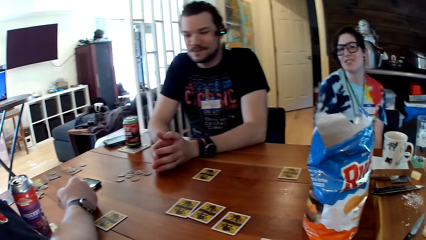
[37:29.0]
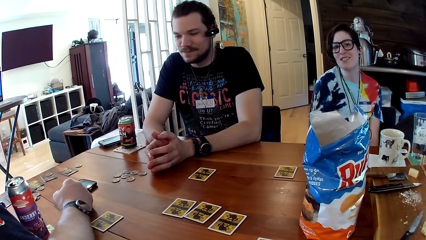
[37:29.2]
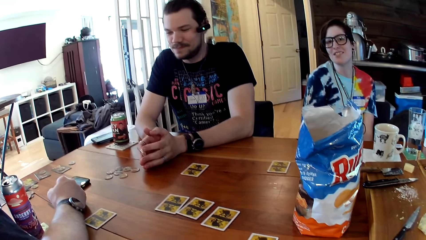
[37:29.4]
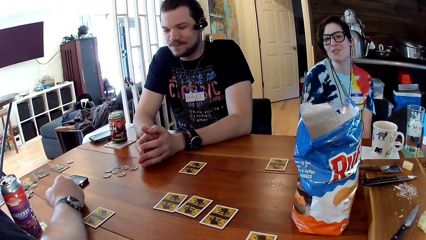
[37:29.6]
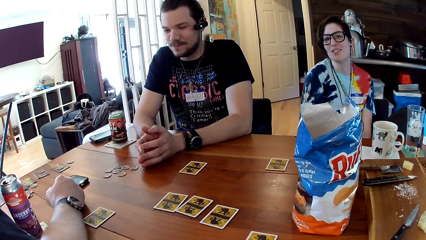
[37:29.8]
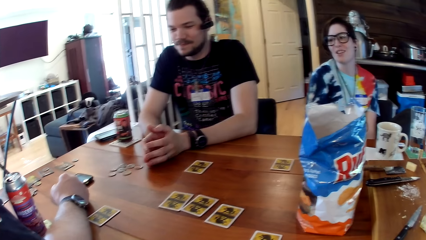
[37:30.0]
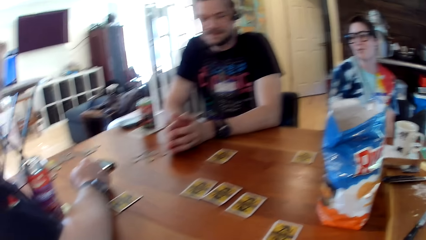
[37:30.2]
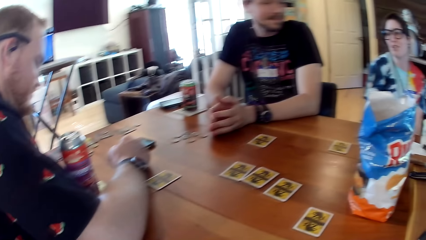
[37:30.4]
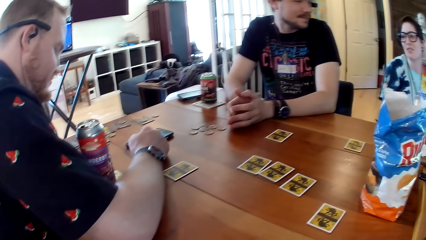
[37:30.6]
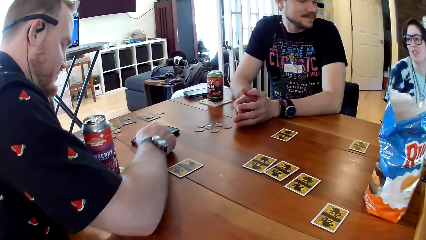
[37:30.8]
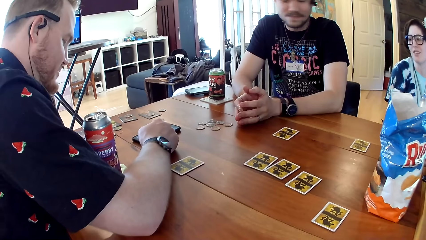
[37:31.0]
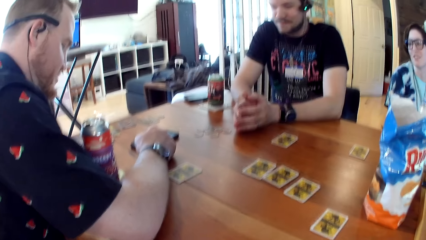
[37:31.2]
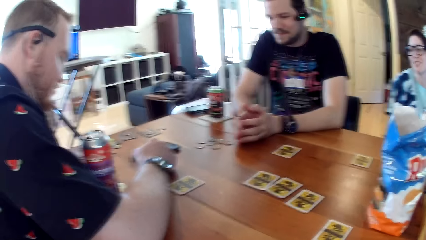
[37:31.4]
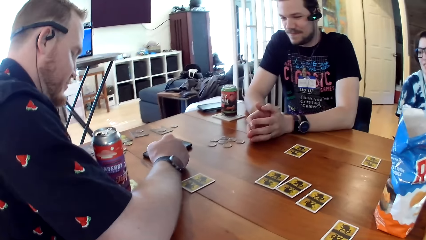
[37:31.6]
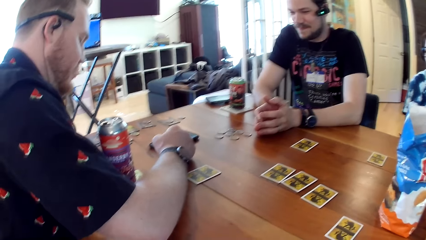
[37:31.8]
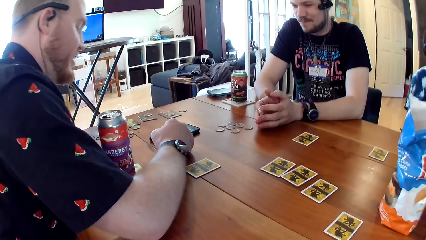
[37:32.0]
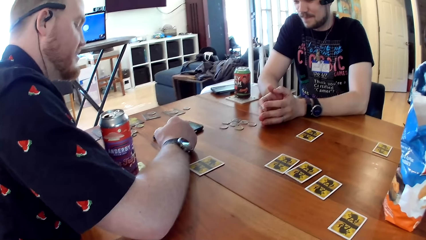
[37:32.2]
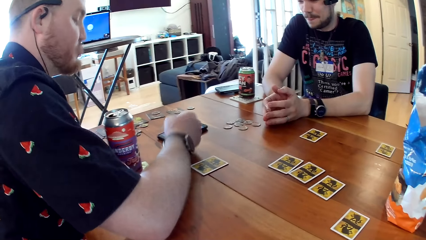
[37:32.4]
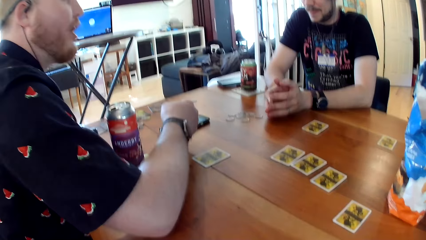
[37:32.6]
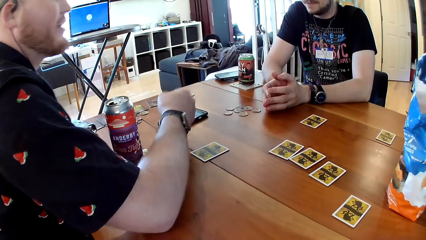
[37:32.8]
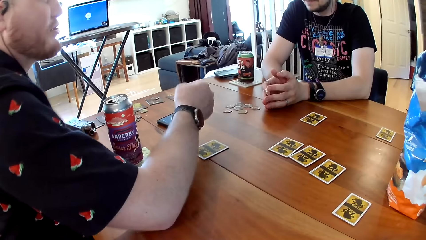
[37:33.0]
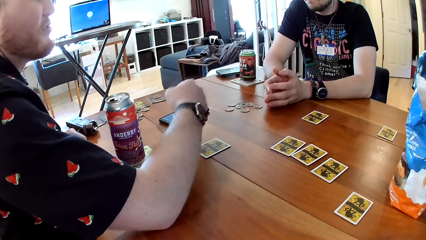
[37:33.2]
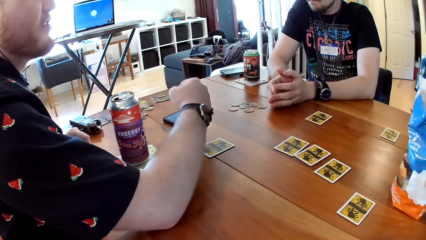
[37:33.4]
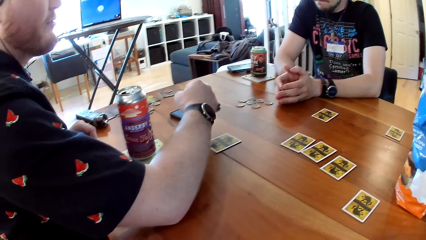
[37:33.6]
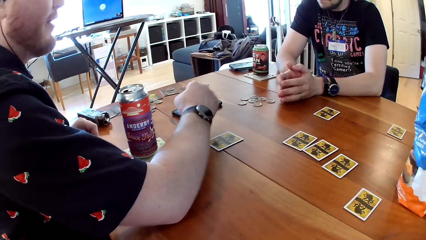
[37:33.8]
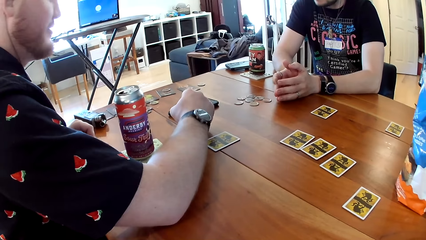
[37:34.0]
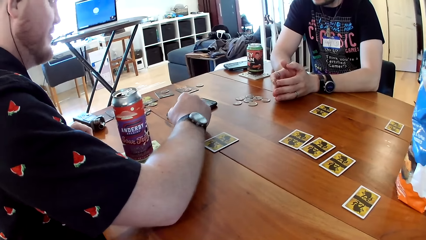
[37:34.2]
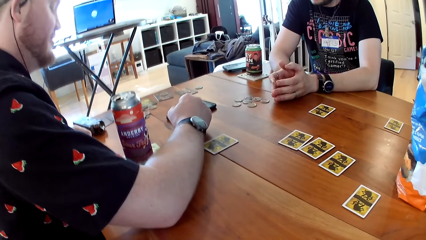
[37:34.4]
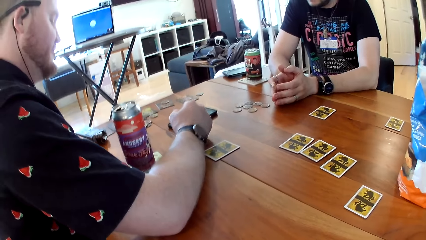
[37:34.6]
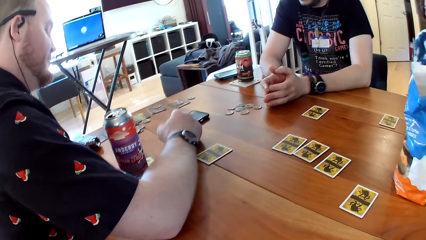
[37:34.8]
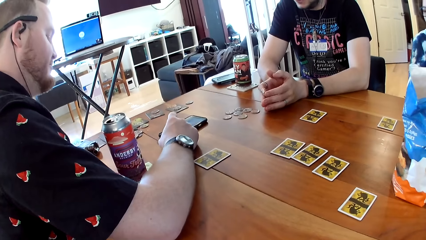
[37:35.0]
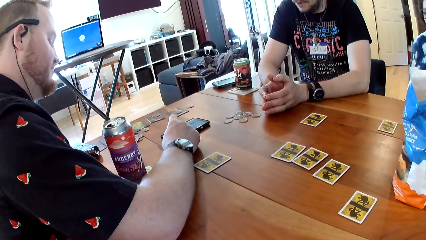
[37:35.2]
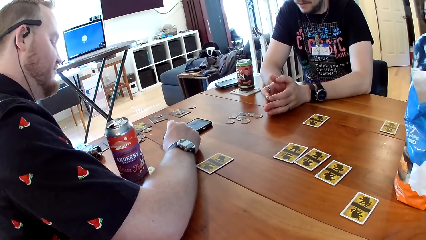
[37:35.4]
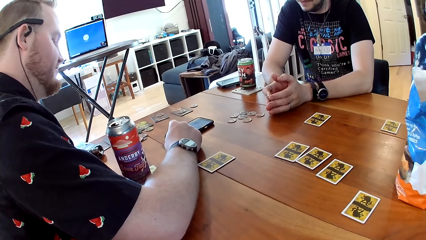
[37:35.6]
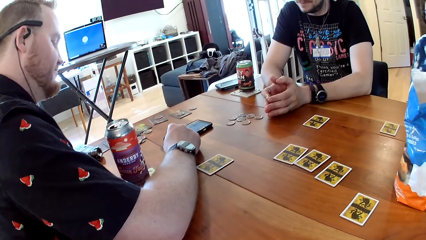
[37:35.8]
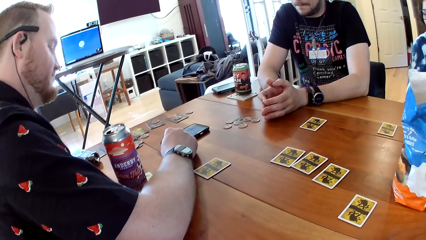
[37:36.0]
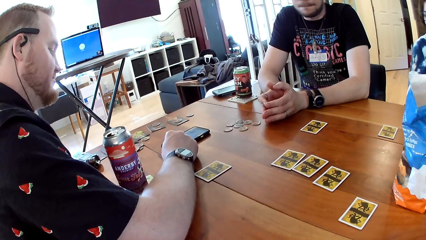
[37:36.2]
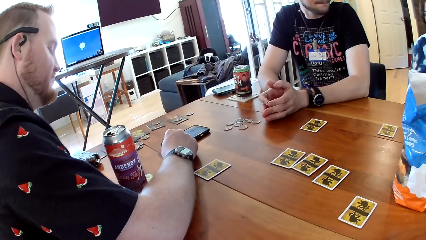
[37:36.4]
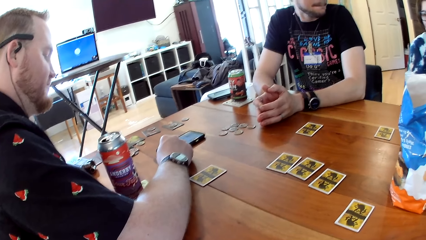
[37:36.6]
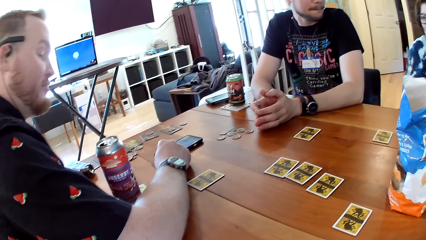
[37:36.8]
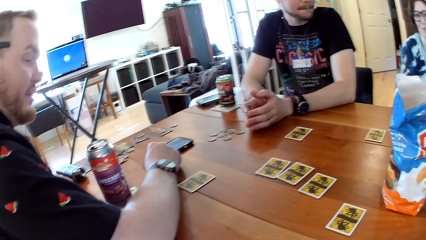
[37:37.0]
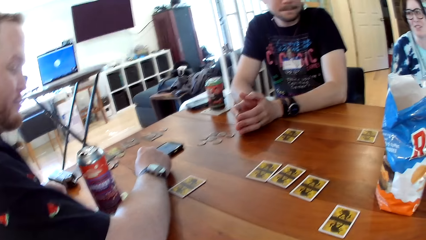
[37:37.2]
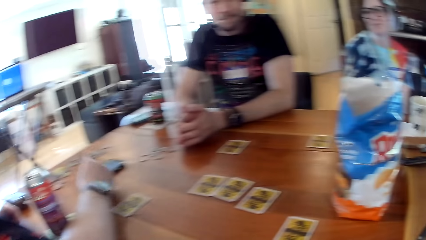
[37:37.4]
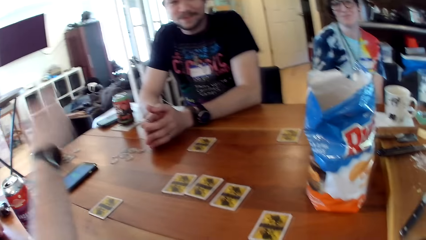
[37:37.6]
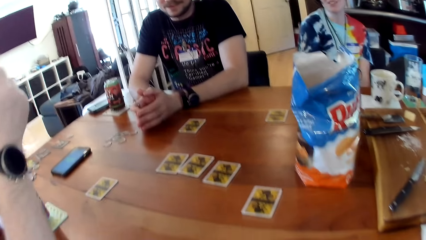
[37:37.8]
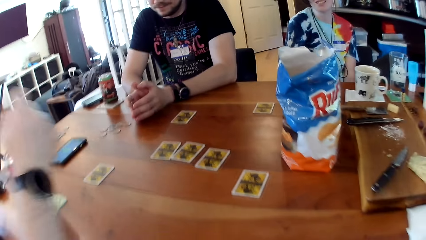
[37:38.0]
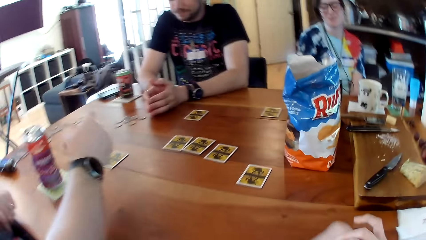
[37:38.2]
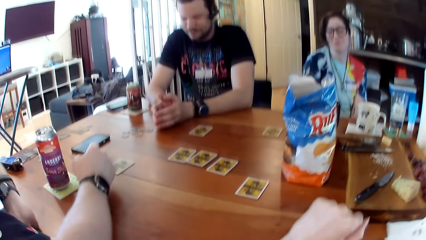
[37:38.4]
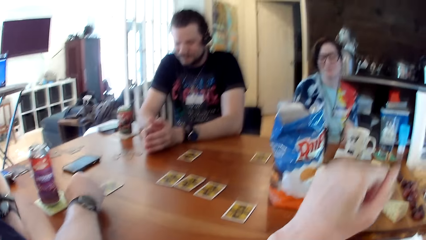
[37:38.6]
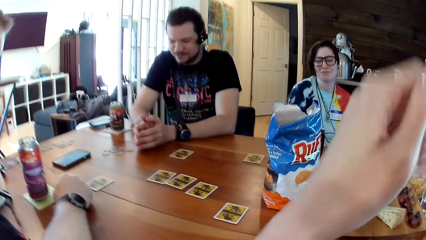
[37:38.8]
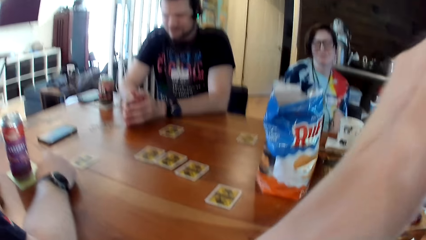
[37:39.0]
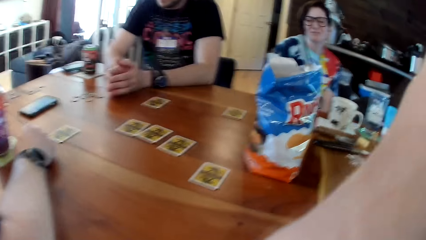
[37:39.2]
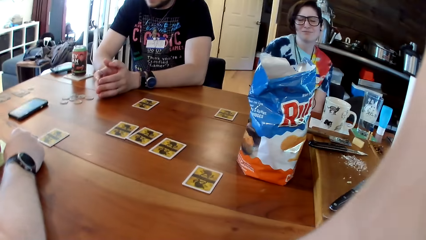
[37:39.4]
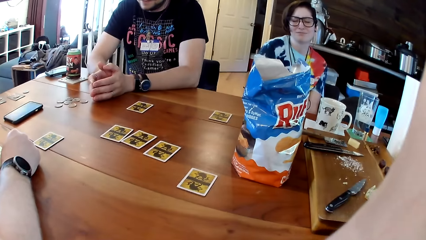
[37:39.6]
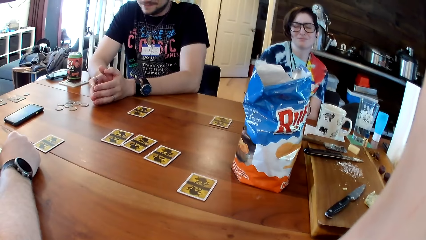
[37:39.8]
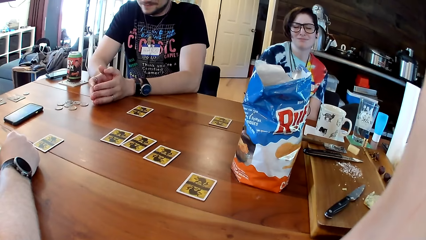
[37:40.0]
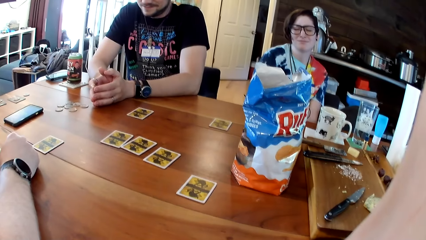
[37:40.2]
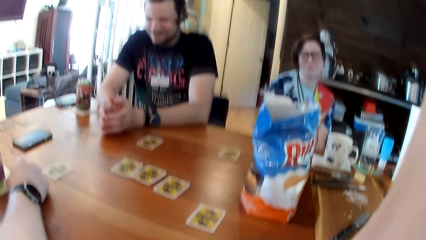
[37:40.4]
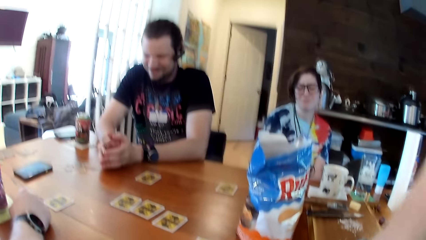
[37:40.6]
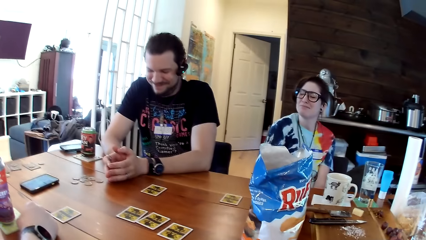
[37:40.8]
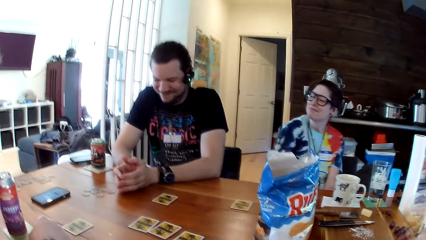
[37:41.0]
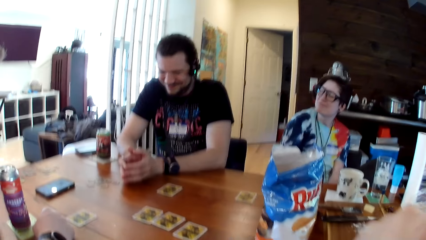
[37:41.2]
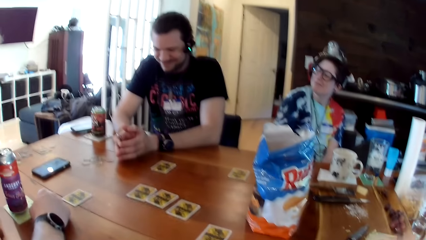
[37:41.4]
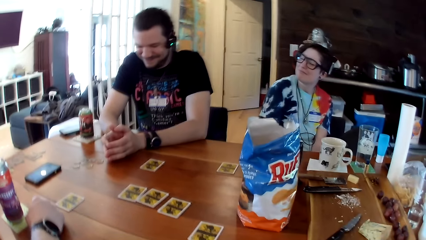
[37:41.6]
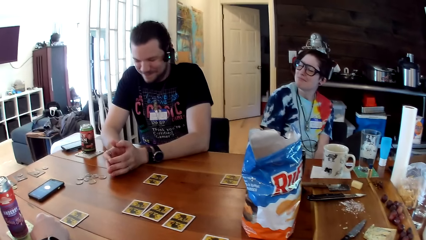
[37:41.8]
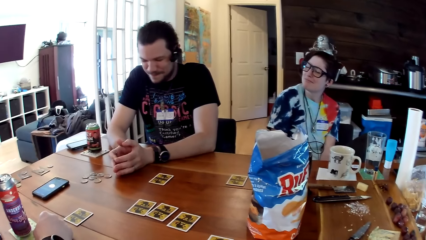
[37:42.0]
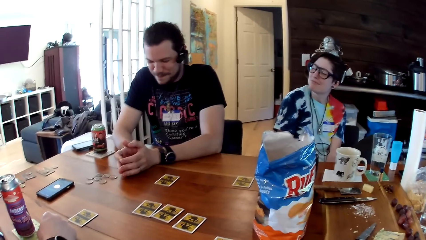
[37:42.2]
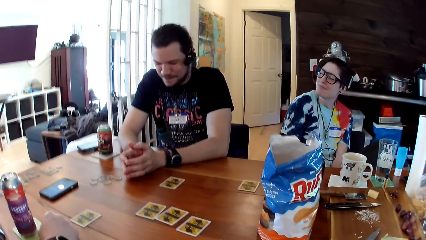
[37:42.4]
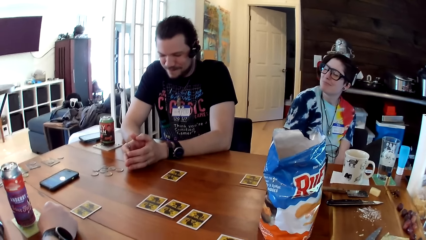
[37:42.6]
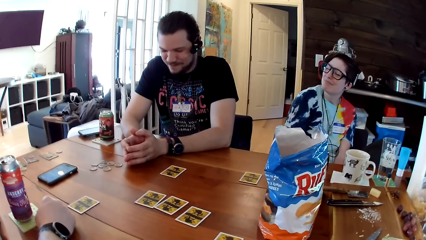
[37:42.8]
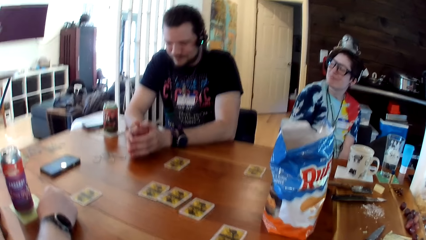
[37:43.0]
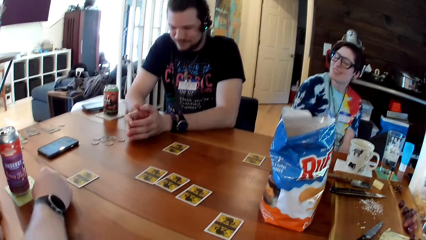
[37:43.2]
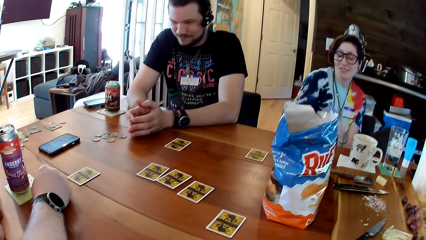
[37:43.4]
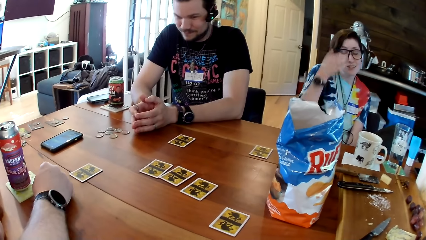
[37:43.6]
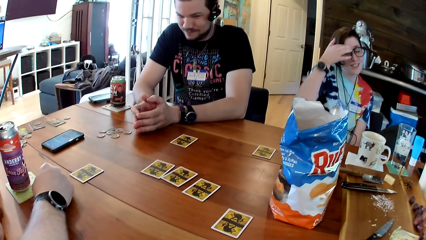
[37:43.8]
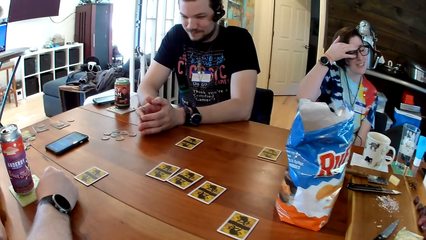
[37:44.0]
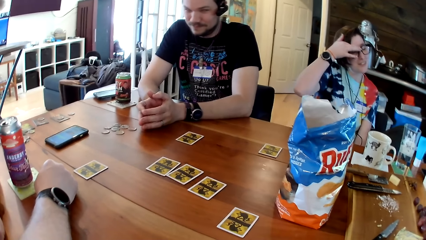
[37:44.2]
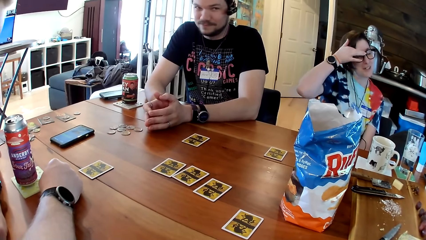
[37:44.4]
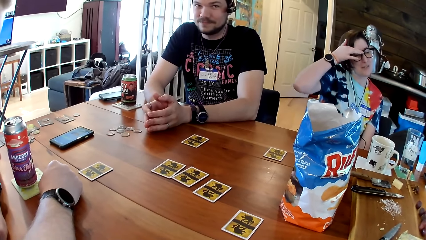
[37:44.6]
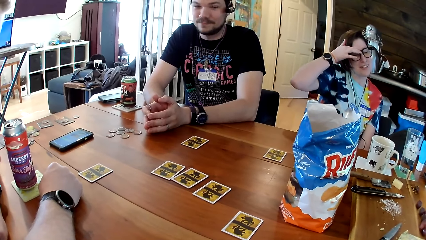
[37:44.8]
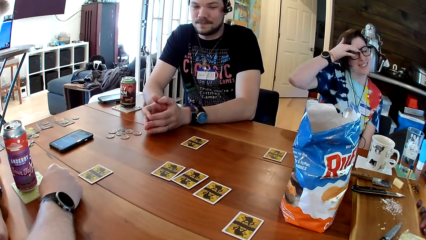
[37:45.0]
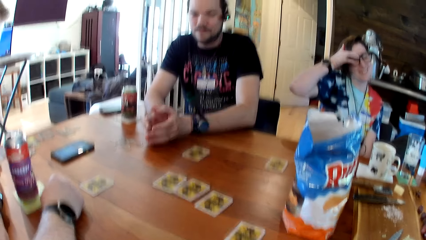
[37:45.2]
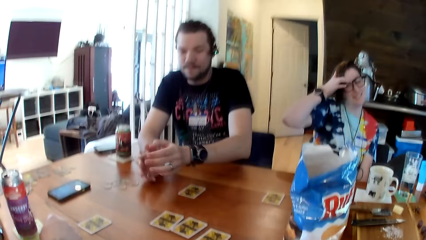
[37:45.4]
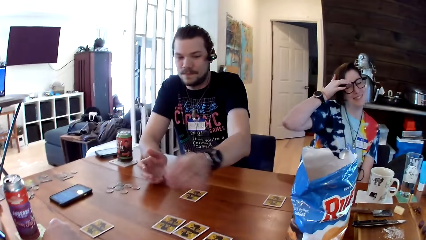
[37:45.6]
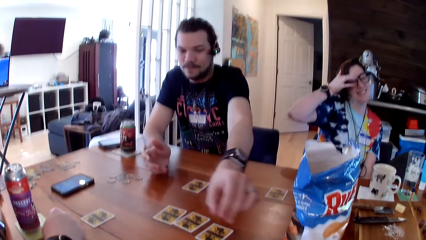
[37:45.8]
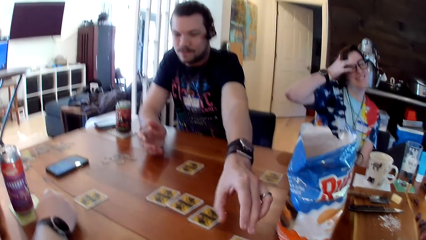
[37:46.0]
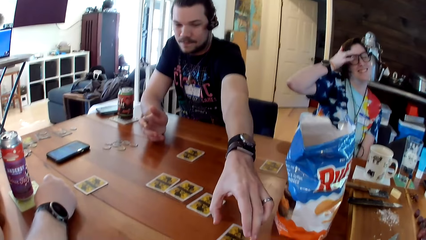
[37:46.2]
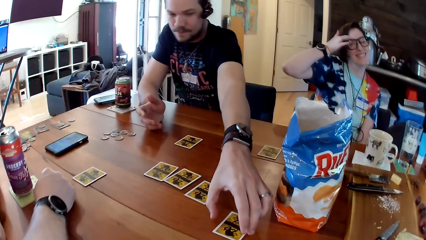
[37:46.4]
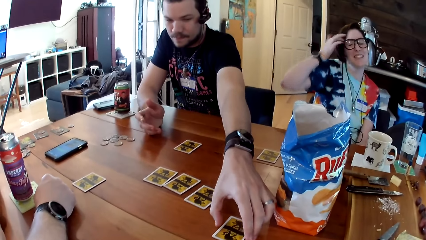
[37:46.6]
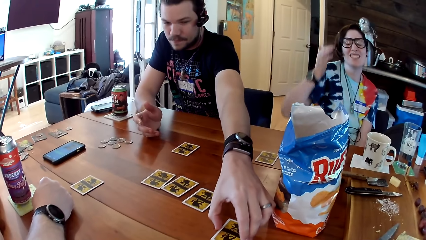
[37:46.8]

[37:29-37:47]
The man places his right hand on the table. The camera wearer lifts her left hand towards her face. The woman touches her face with her right hand. Another man takes a card from the table with his left hand.
